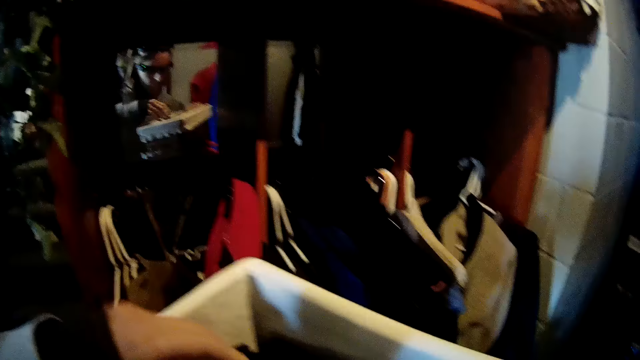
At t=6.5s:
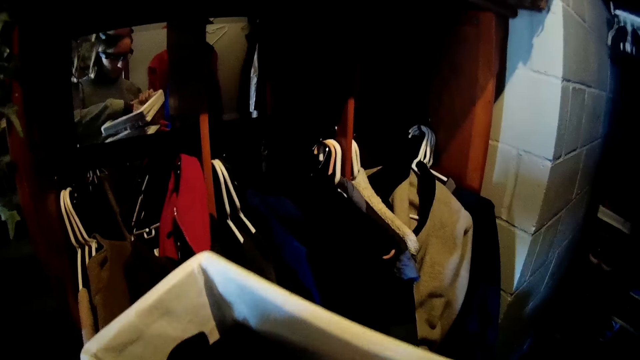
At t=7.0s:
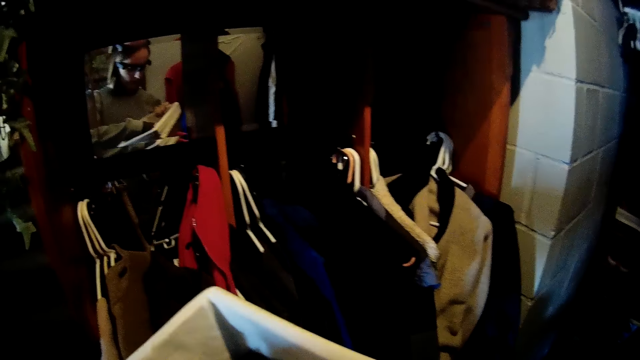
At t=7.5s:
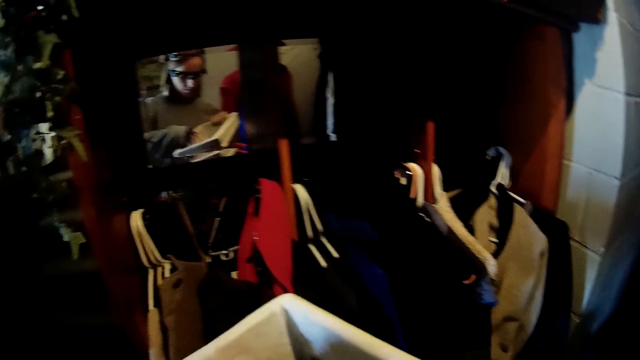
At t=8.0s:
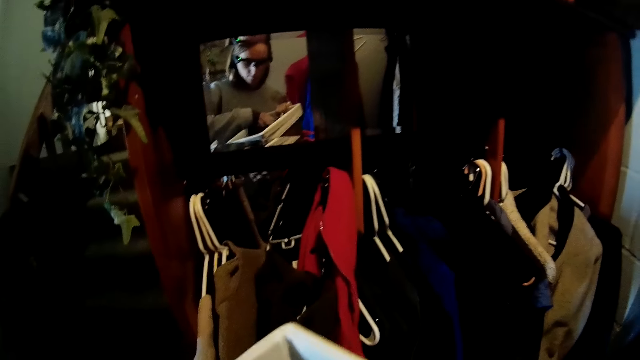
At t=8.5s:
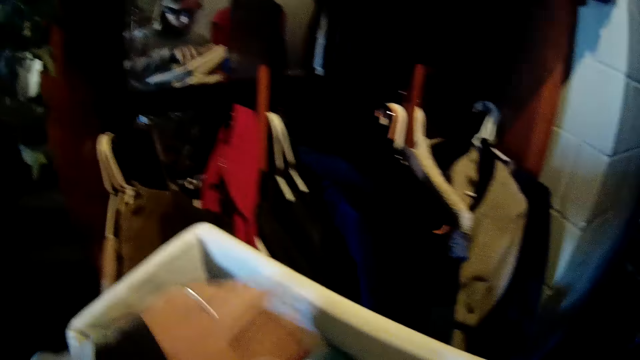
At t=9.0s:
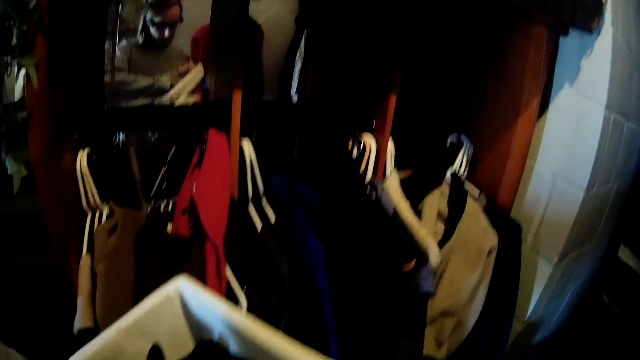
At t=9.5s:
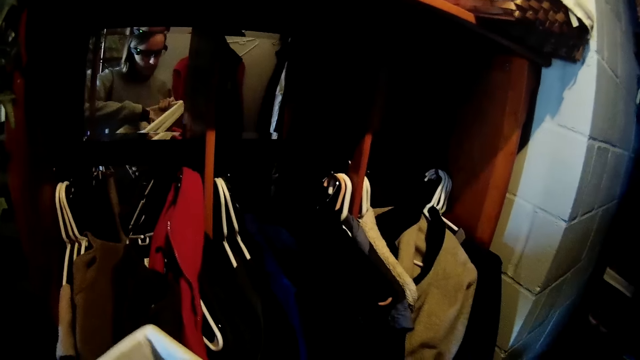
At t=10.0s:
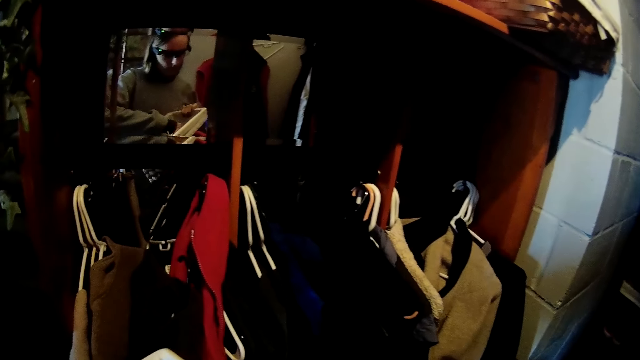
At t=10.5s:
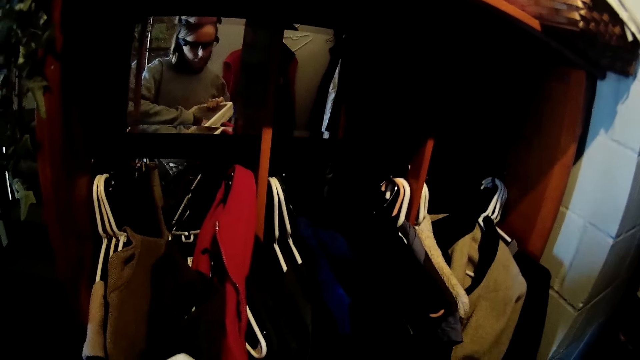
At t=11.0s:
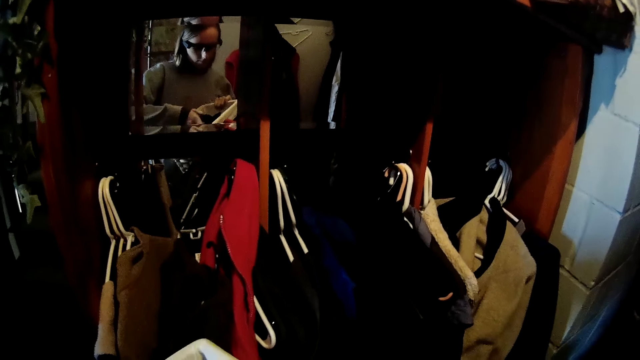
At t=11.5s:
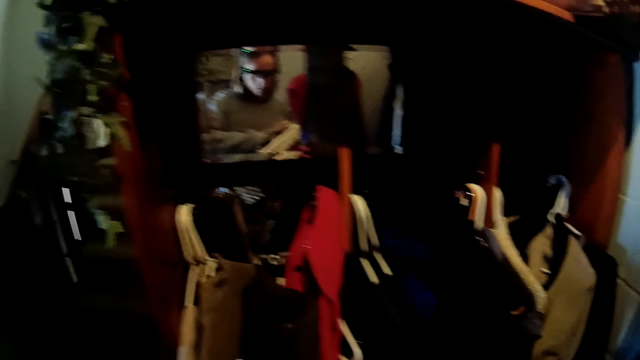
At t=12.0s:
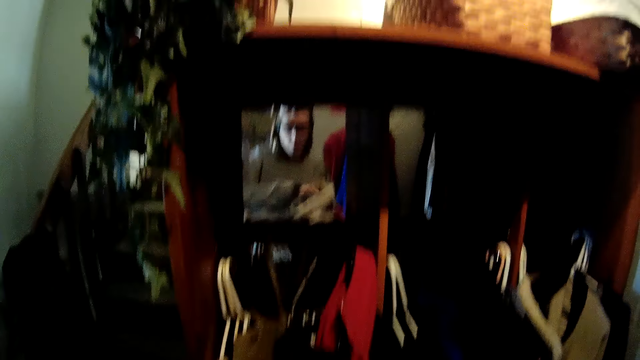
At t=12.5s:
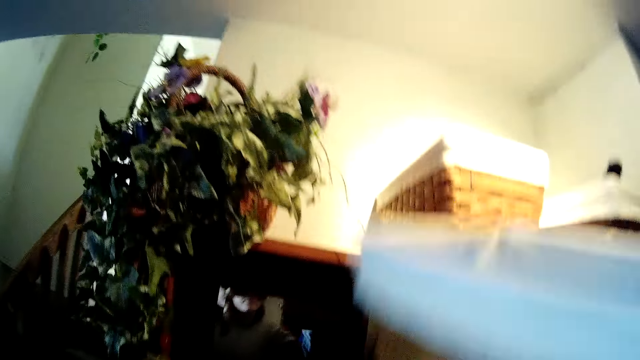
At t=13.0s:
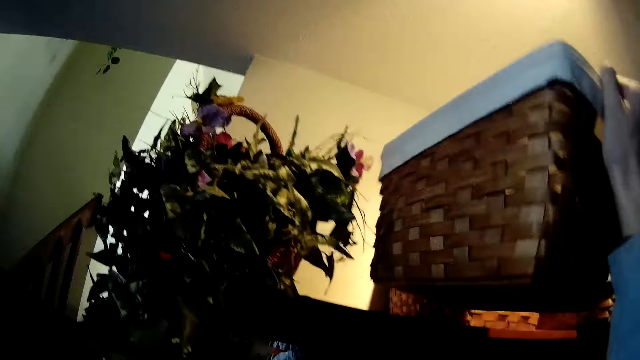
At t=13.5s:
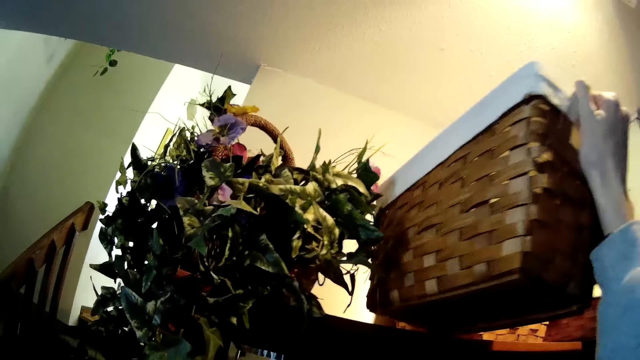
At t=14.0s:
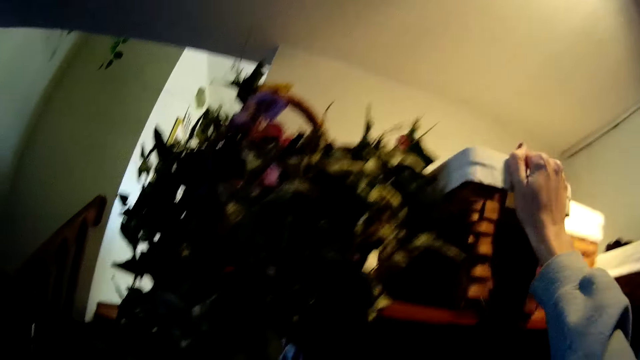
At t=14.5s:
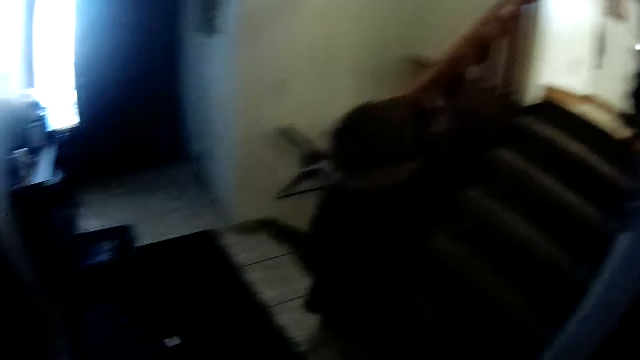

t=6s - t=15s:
The camera wearer searches the bucket. They pick a piece of cloth inside the bucket. They place the basket atop the shelf.

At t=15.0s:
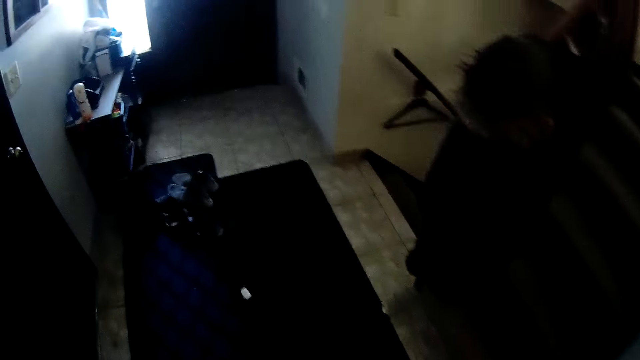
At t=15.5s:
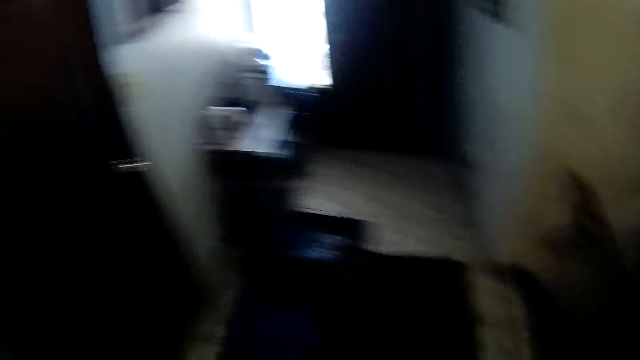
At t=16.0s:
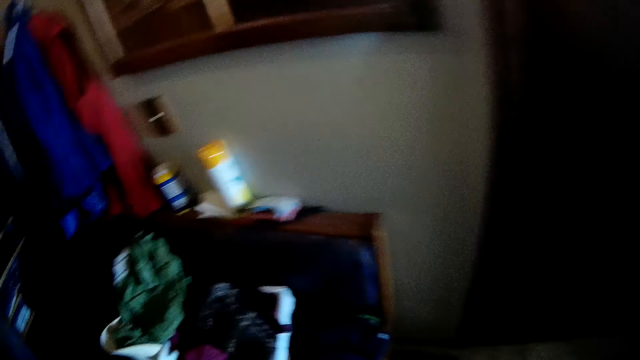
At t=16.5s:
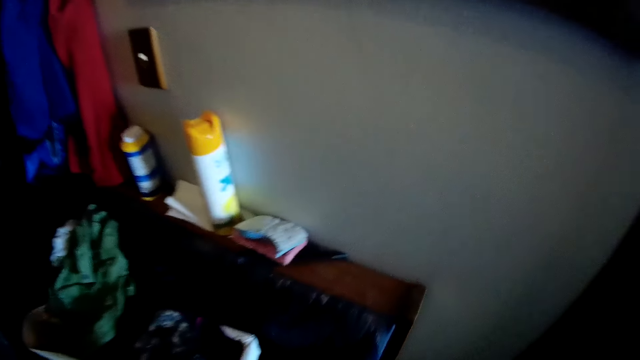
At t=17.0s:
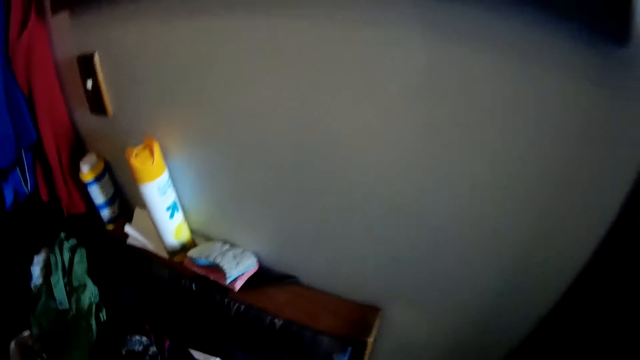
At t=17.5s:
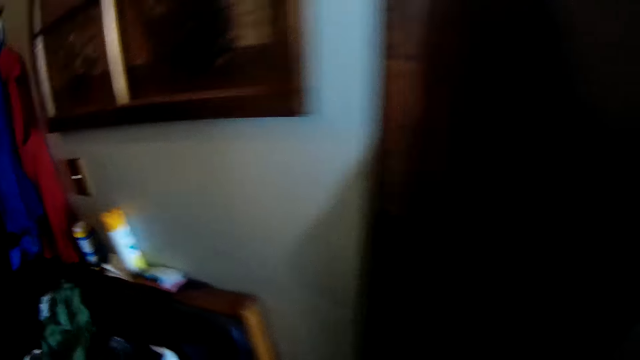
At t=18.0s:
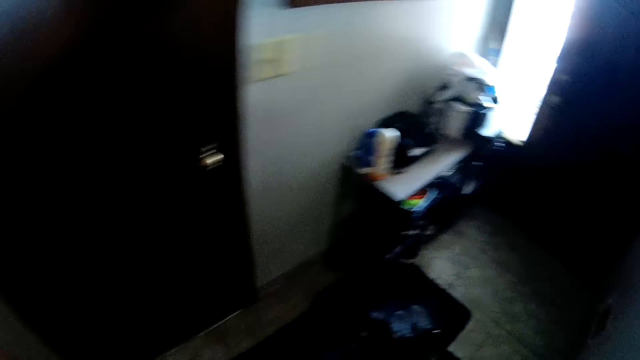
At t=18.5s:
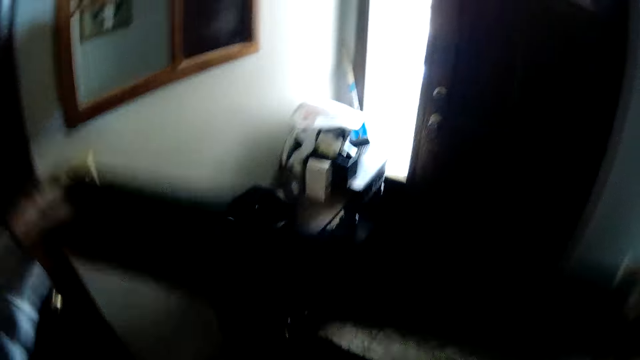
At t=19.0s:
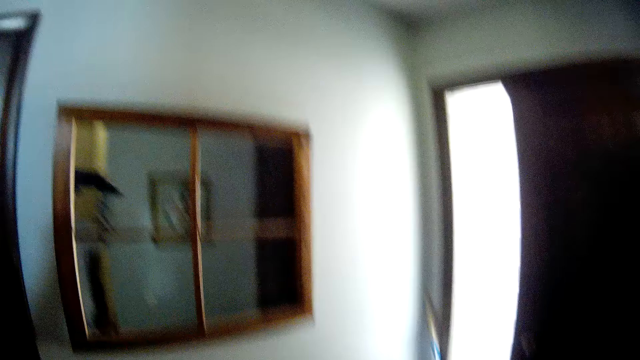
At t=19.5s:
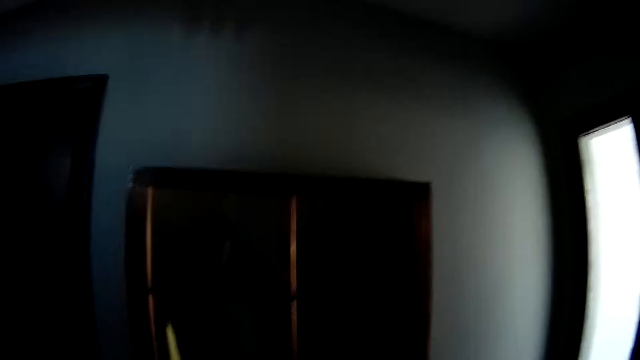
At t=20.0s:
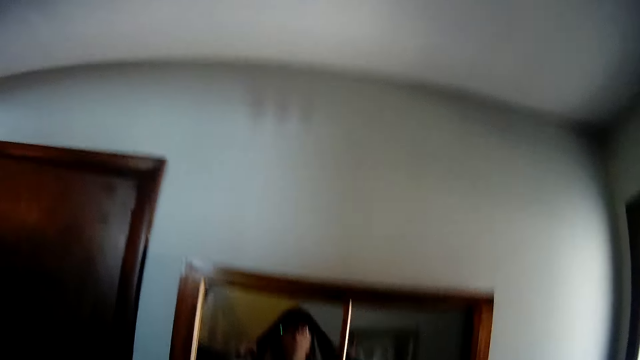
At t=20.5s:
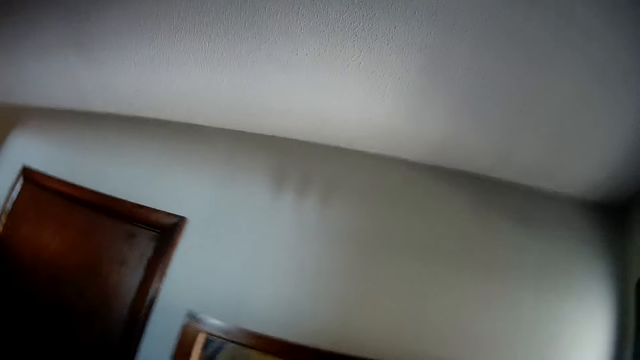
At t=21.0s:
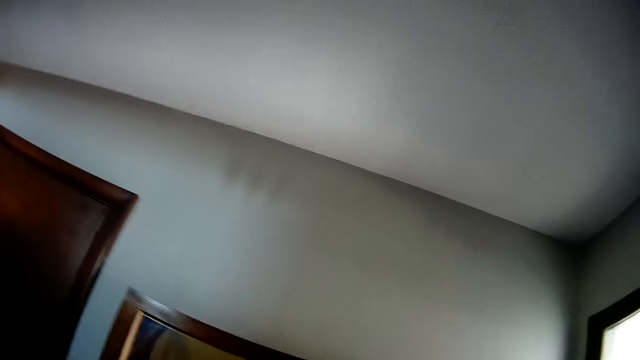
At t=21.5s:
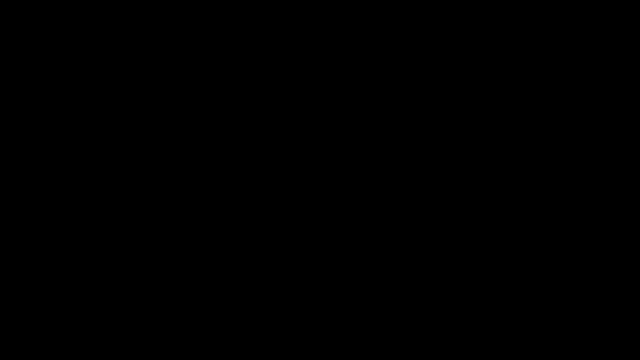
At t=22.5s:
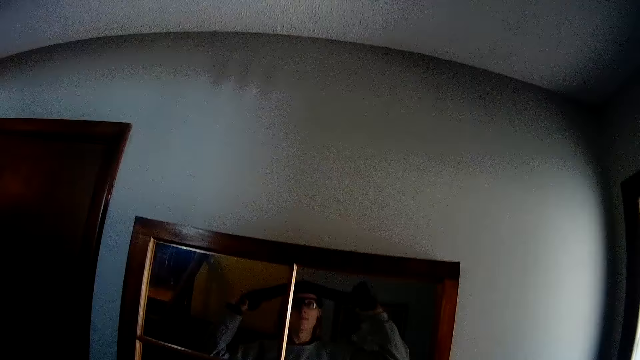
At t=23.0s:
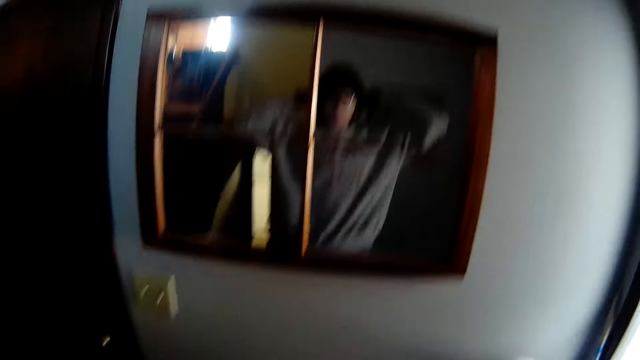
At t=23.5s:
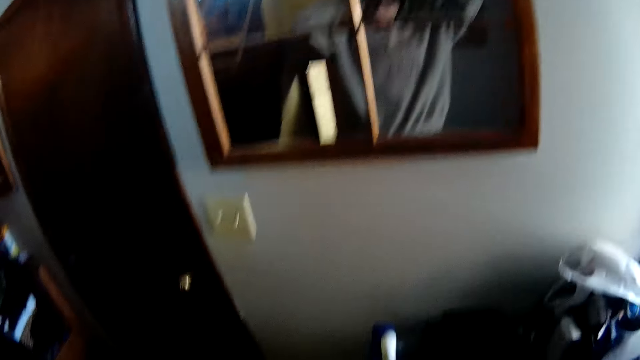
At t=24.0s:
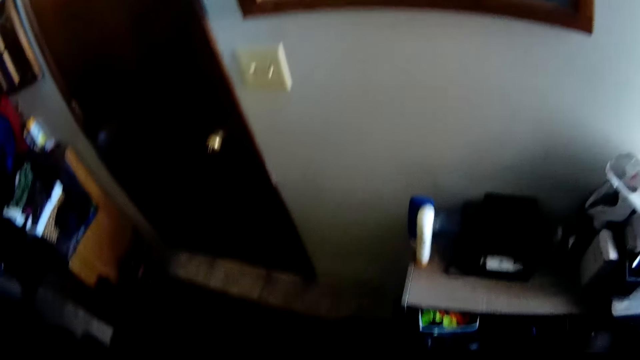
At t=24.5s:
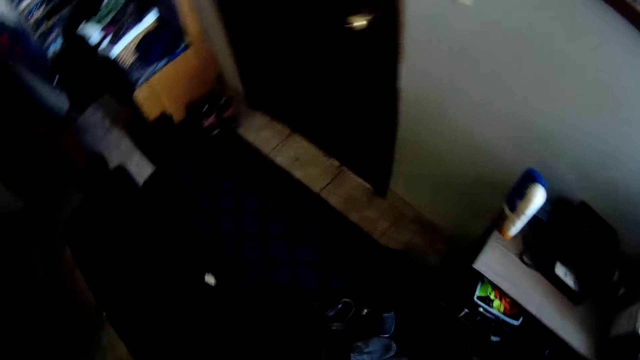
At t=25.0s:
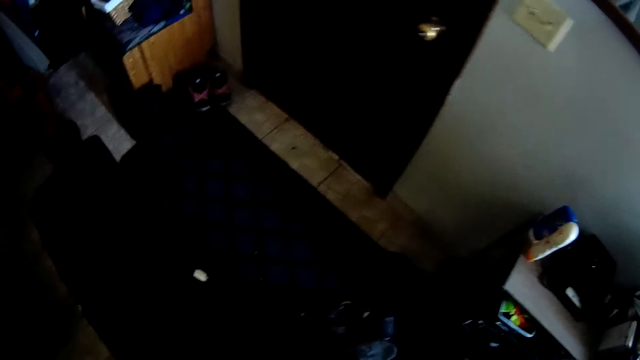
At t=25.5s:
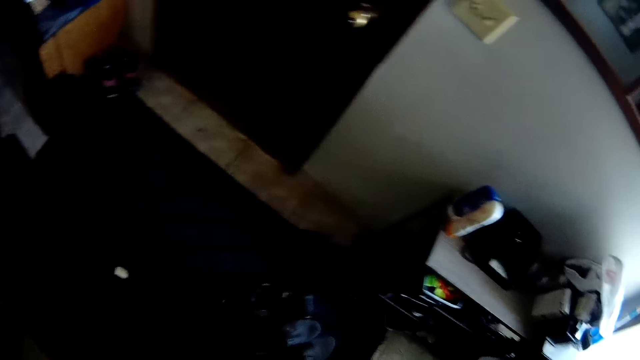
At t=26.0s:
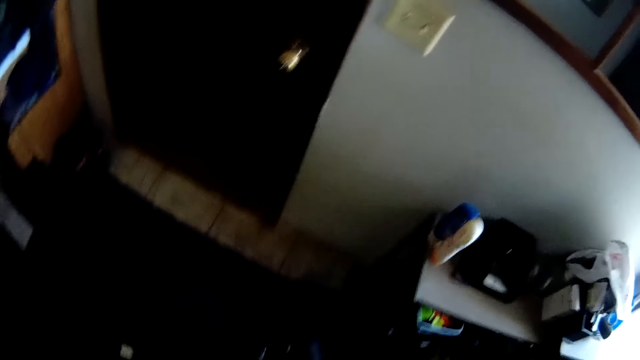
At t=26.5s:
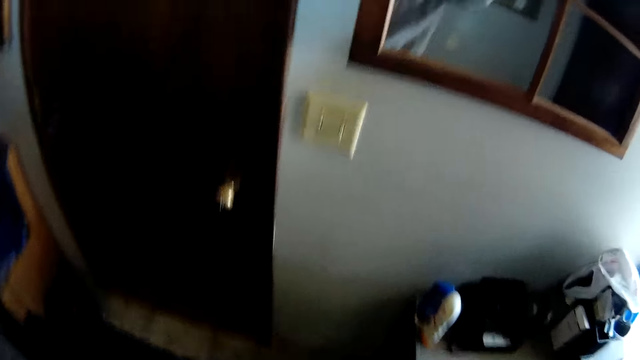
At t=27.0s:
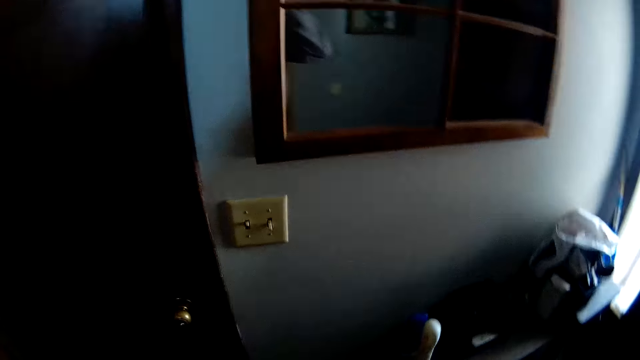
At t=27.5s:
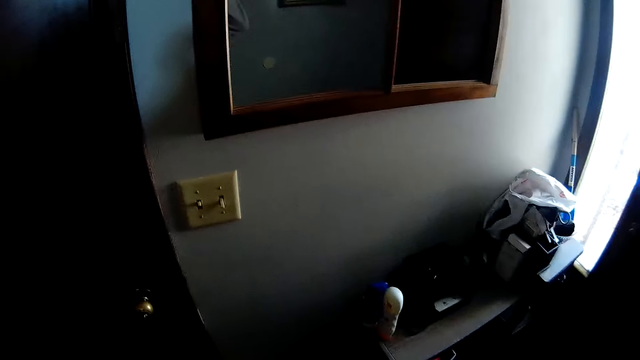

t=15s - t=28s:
The camera wearer walks around the rooms. He raises his hand to his face. He ties a piece of cloth on the head. He looks at the reflective window.
